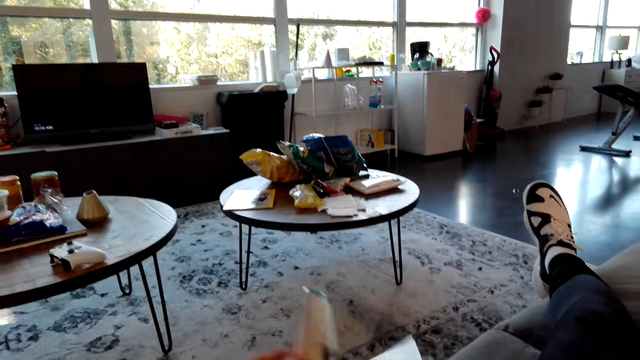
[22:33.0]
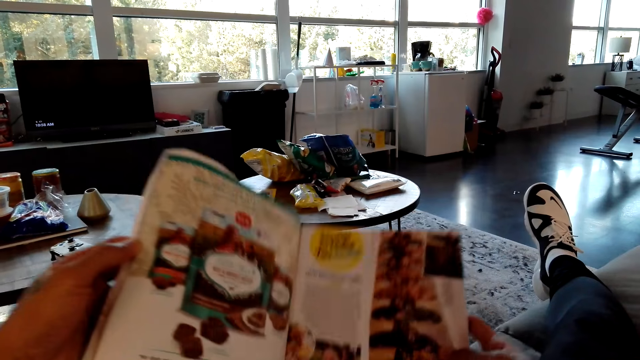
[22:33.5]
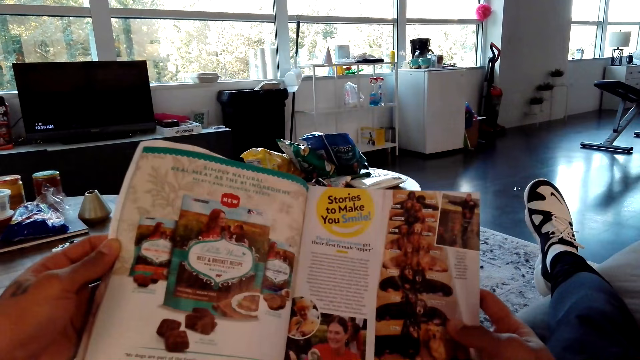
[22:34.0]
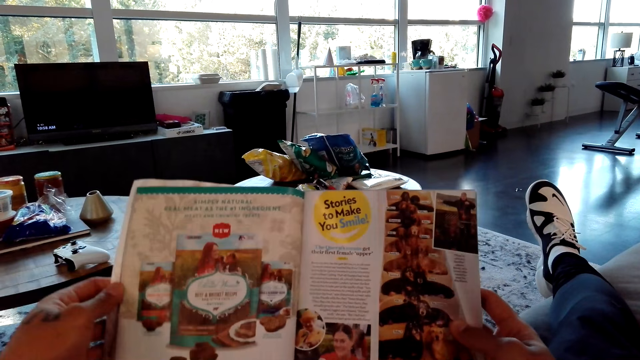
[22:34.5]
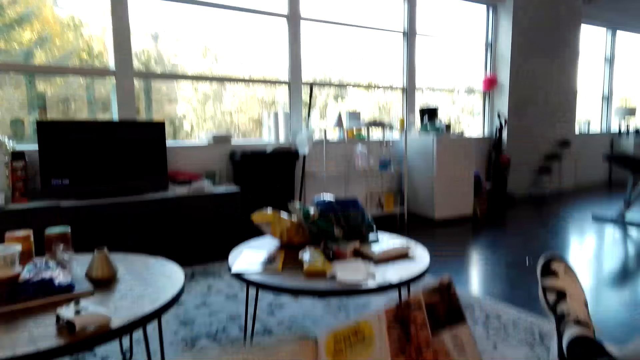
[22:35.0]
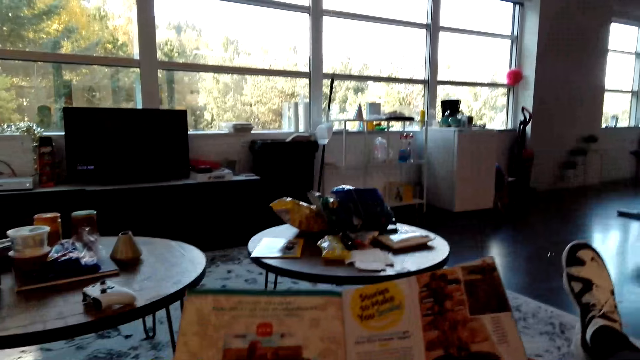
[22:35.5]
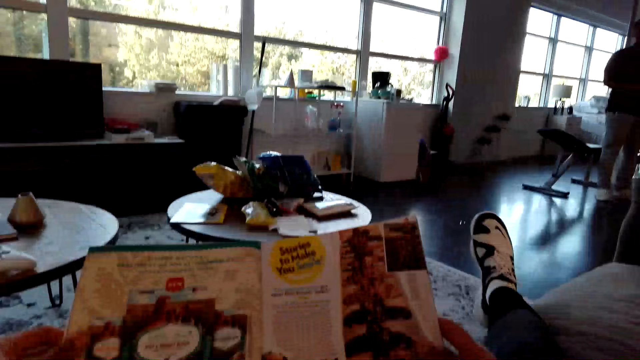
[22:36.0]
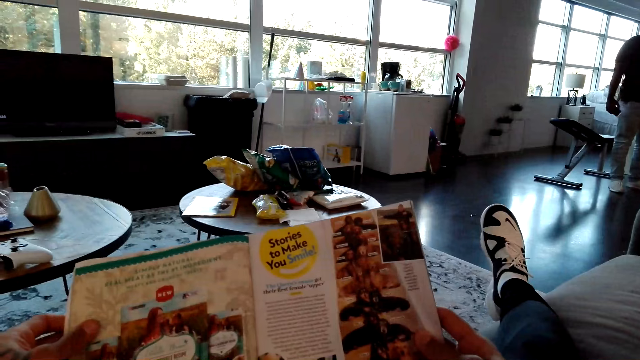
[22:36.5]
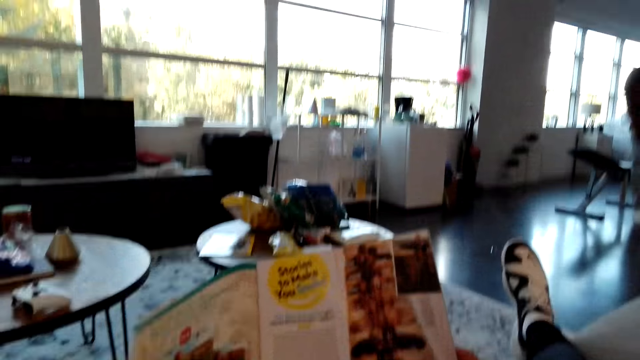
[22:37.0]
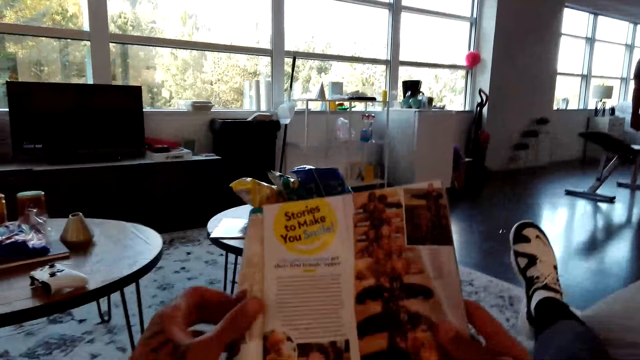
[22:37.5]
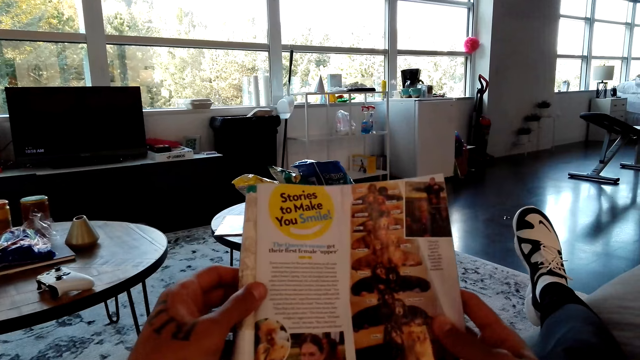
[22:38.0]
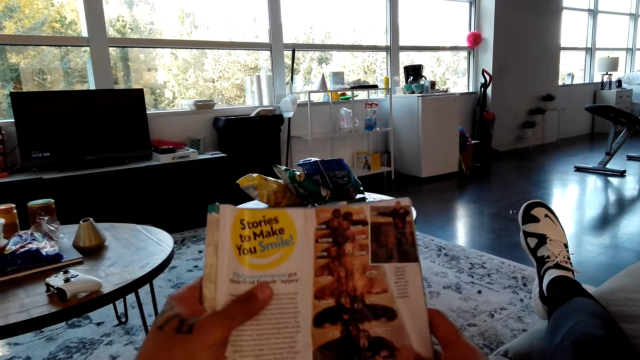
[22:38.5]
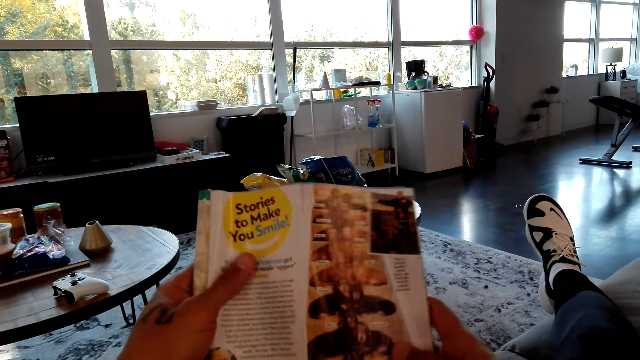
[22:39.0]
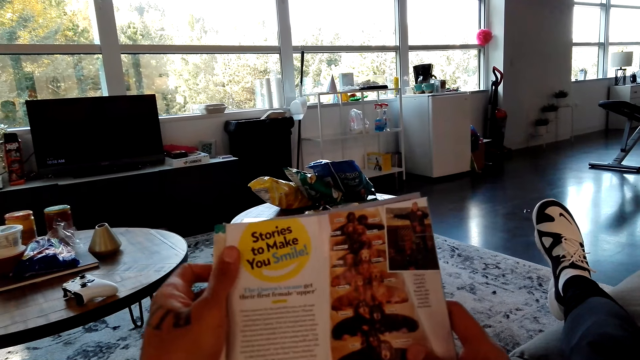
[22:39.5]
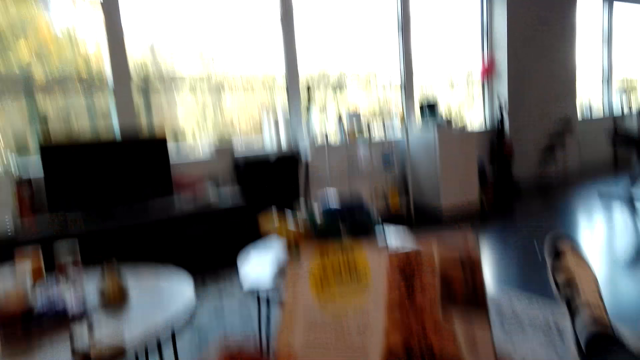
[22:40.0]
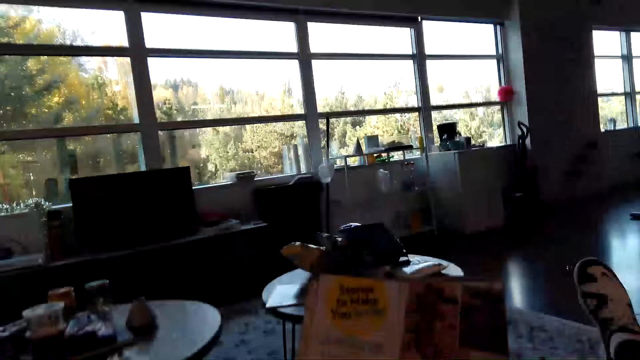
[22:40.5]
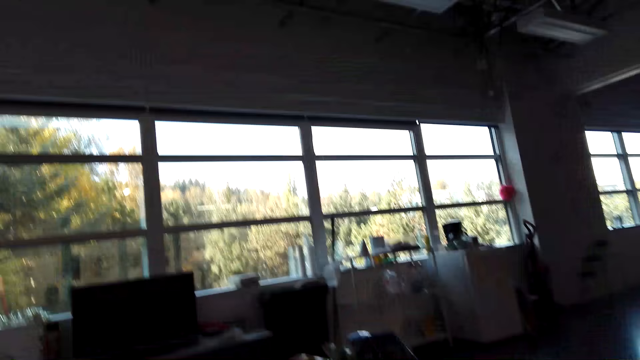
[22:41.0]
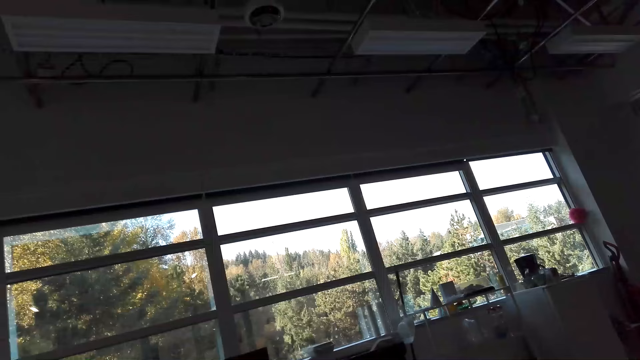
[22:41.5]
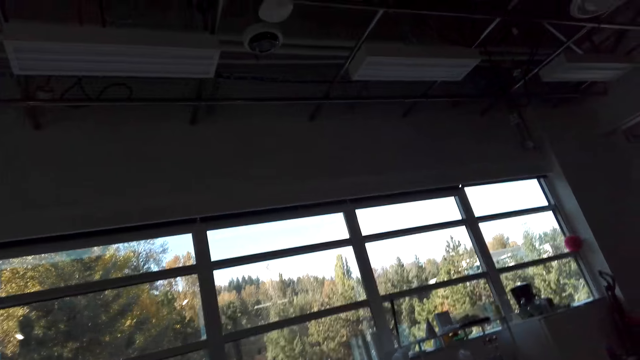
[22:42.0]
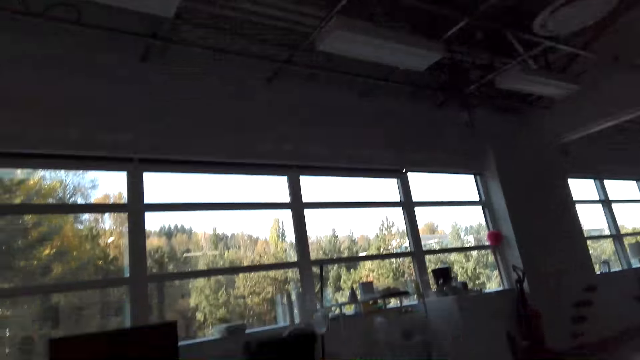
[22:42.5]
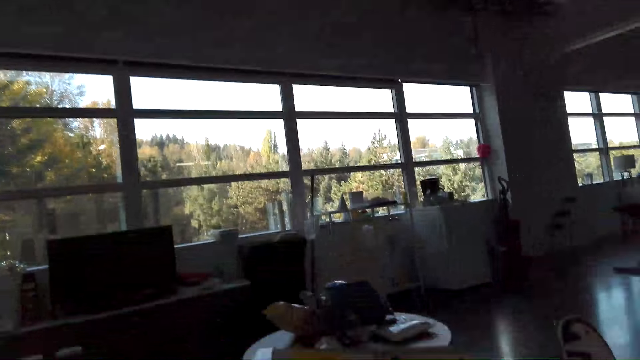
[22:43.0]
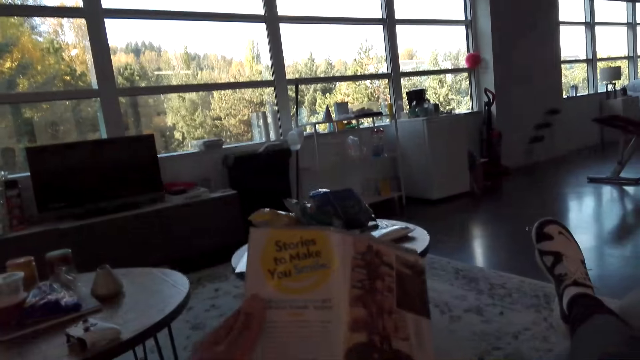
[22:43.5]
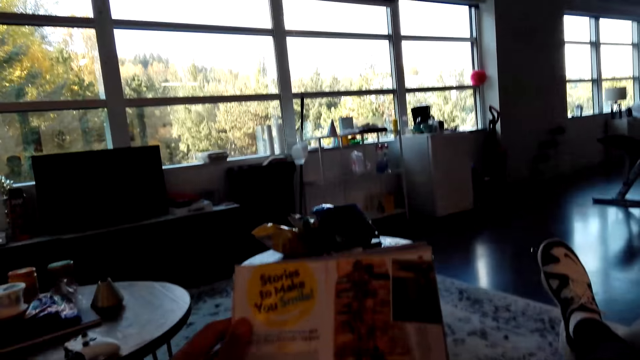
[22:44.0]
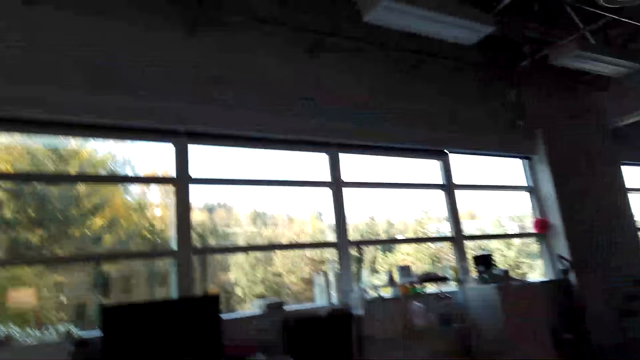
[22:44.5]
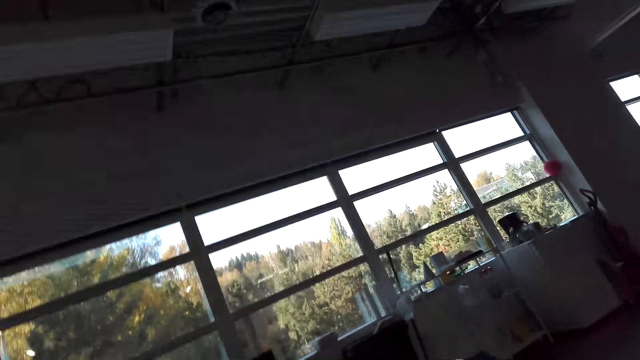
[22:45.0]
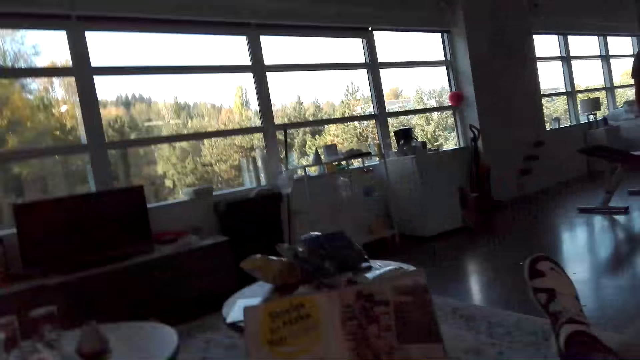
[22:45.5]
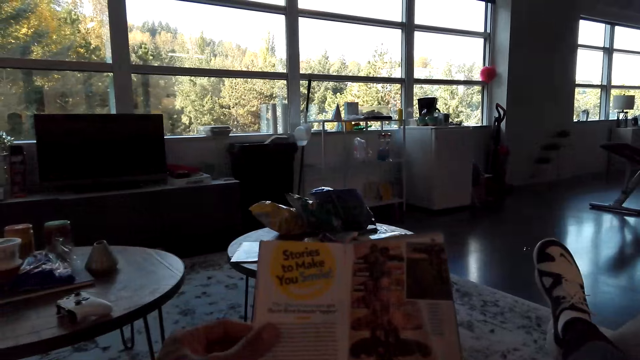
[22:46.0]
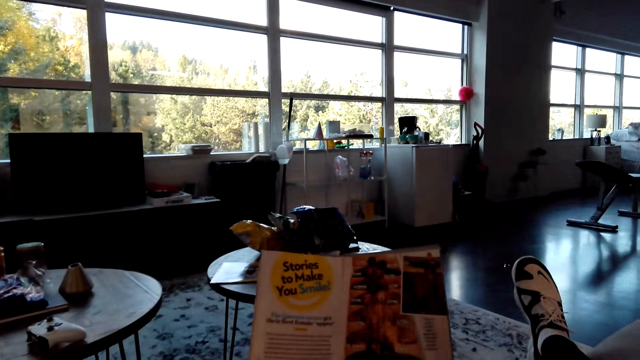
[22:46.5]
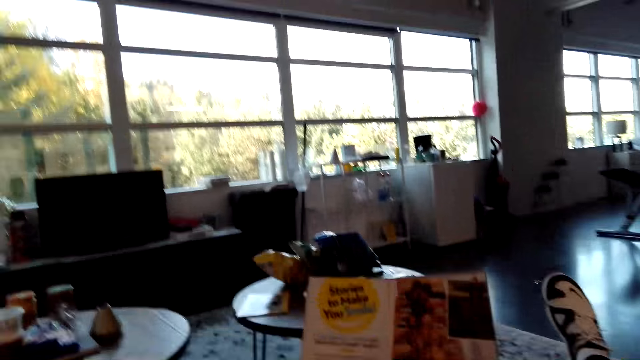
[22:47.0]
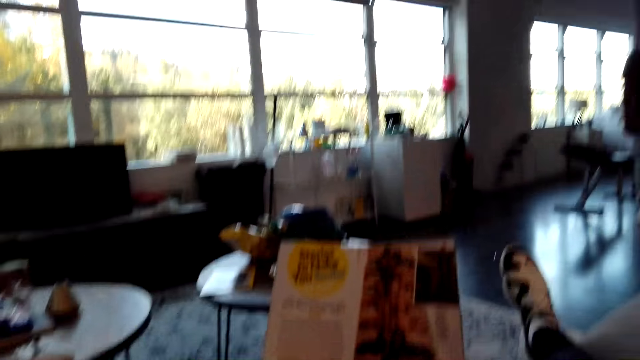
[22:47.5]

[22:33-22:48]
The camera wearer turns the page on the magazine. They read the magazine and converse with a man. The man stands in the room and holds the phone. The camera wearer converses with the man. They fold the magazine. They read the magazine. They look around. They converse with the man. They look on the magazine. They look around.

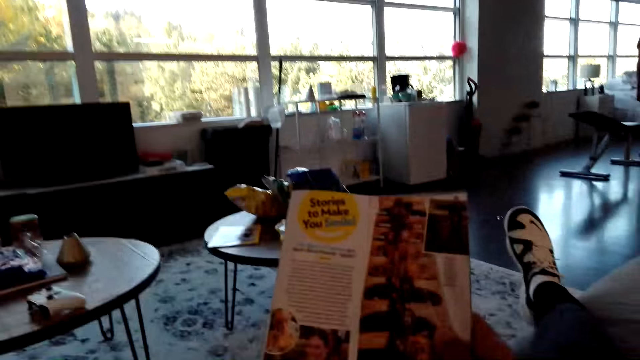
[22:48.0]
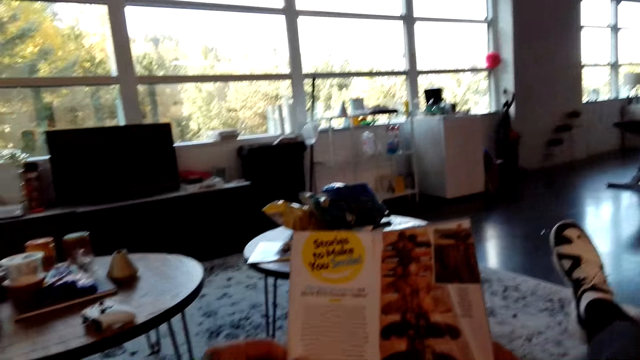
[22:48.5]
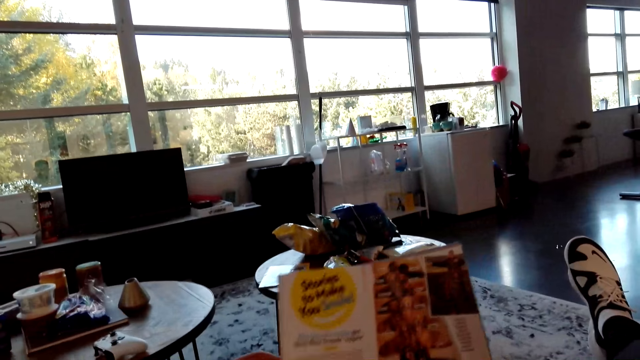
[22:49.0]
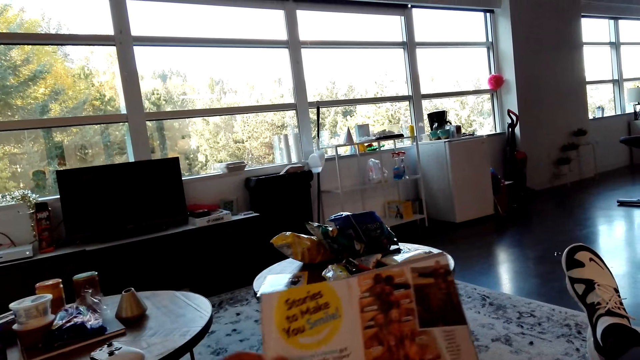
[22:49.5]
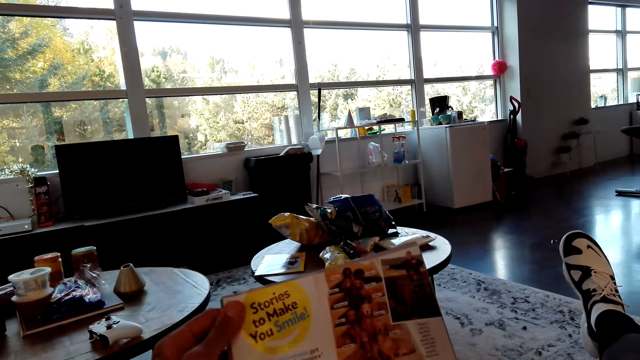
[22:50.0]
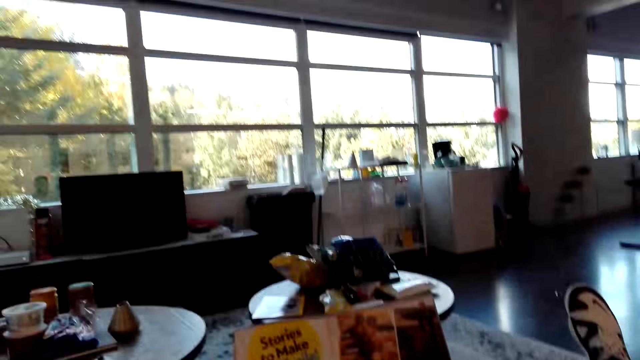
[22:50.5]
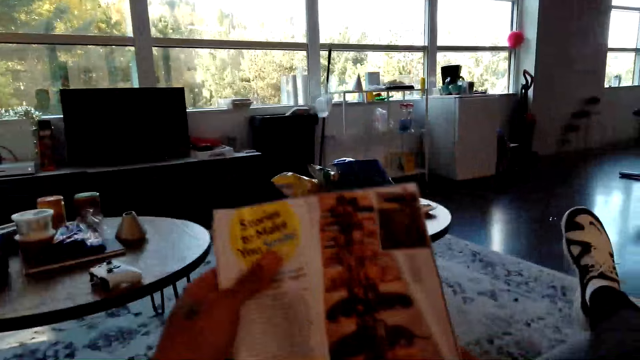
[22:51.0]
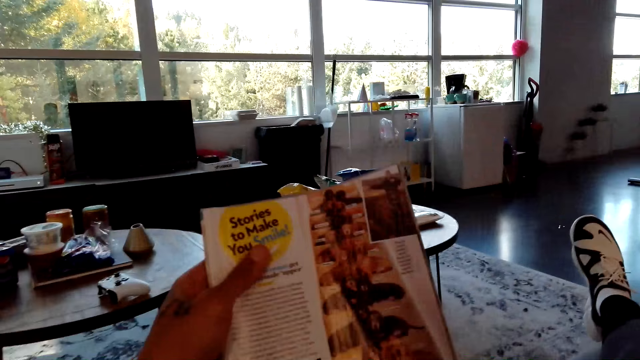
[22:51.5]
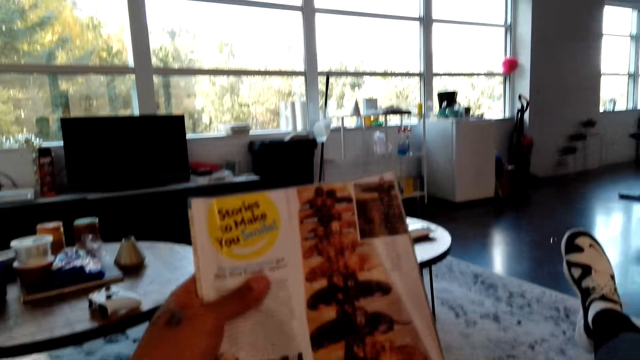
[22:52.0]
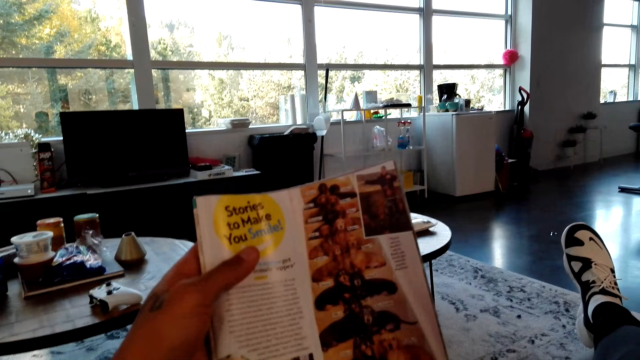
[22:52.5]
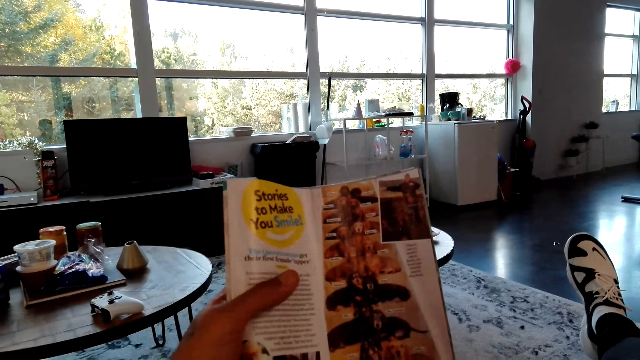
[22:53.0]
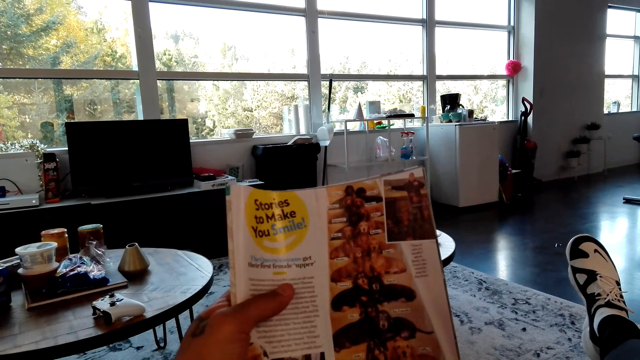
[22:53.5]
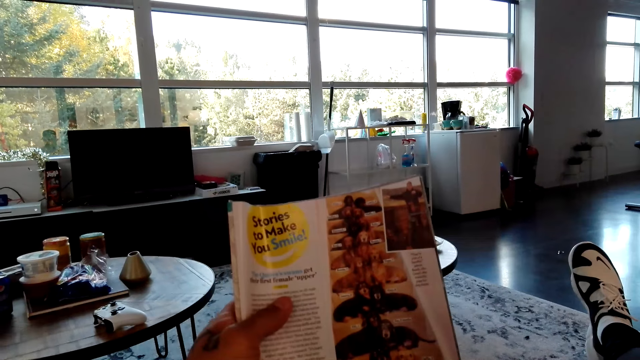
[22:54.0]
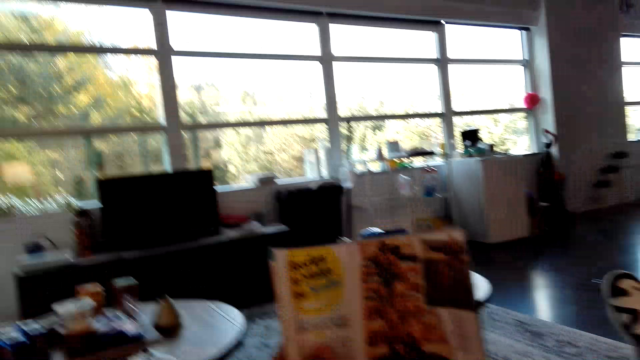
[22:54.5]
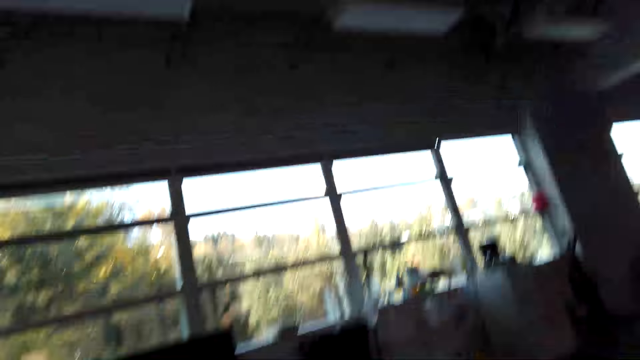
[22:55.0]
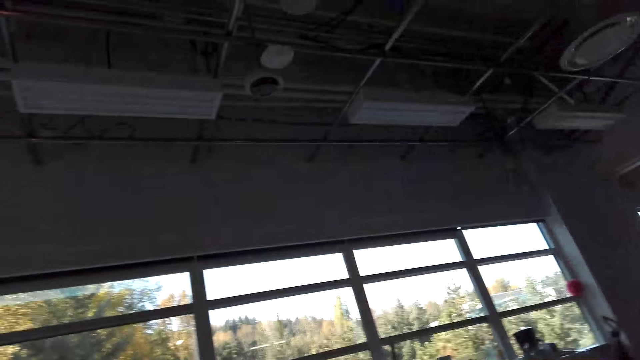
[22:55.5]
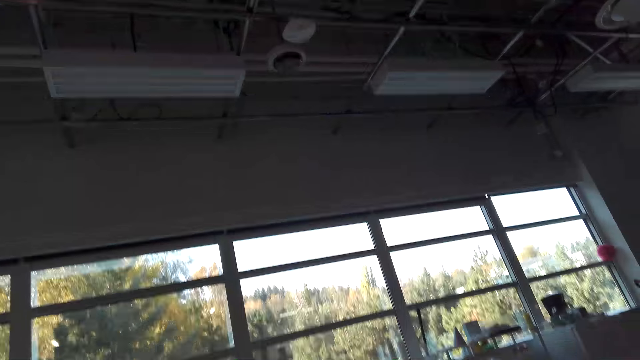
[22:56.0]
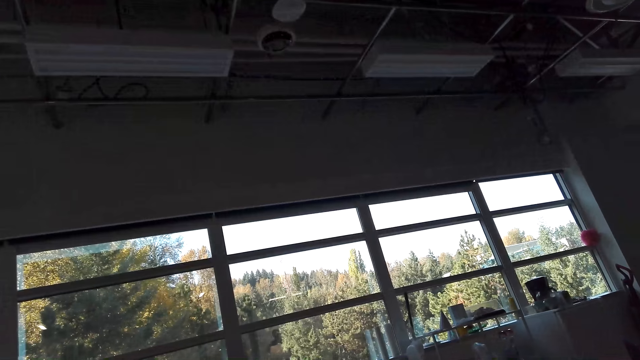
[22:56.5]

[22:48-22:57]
The camera wearer looks at a magazine.
